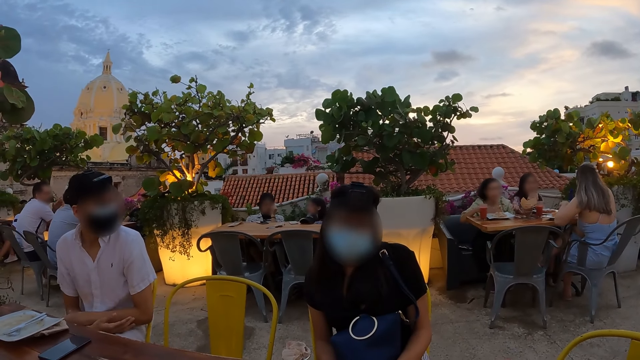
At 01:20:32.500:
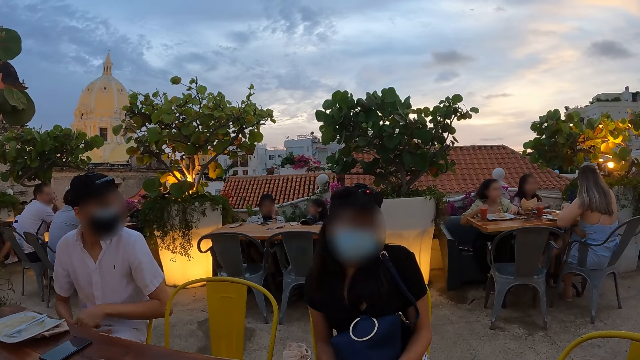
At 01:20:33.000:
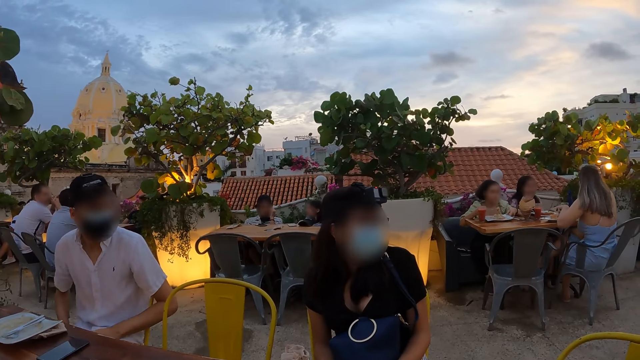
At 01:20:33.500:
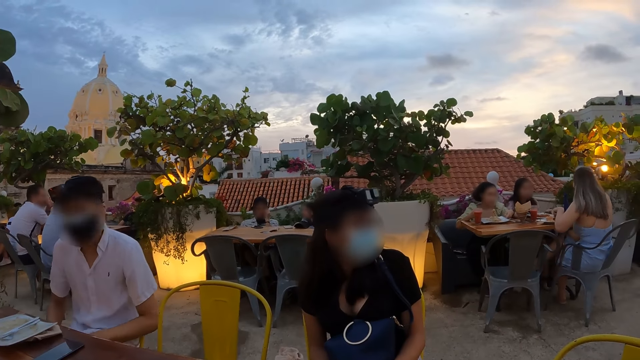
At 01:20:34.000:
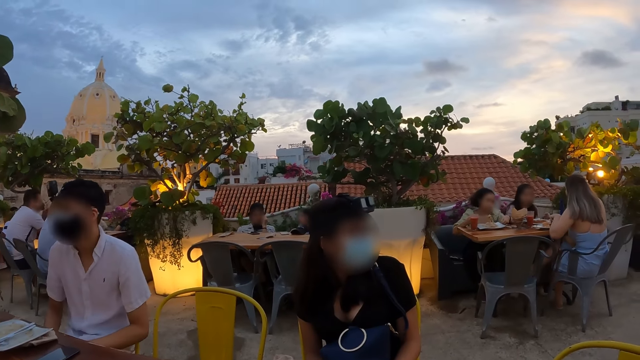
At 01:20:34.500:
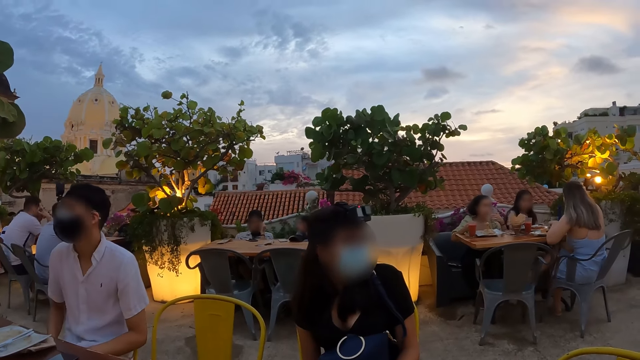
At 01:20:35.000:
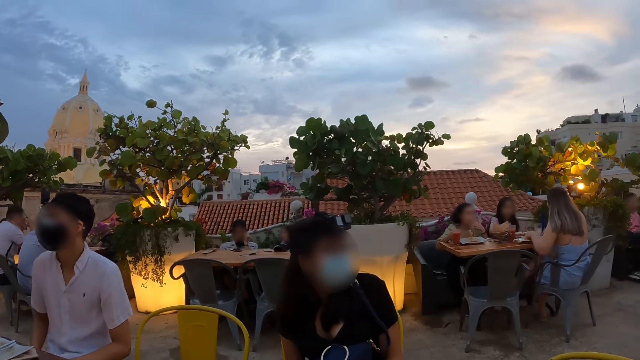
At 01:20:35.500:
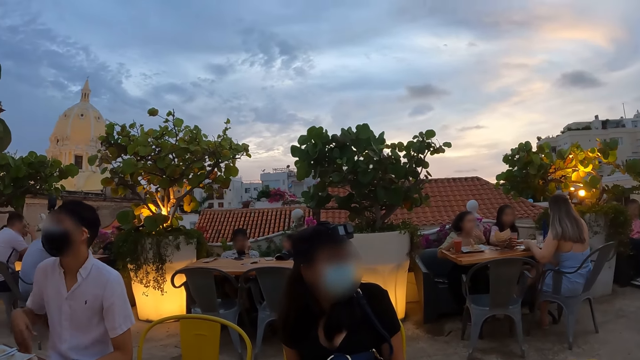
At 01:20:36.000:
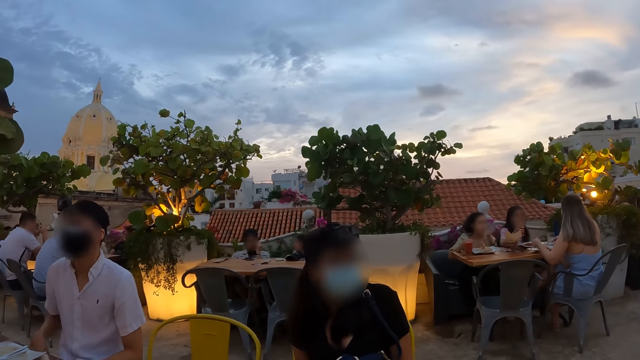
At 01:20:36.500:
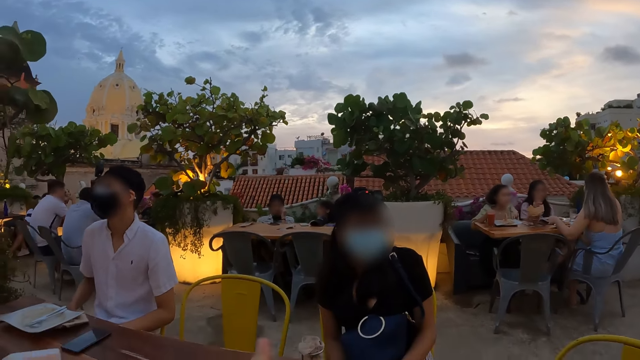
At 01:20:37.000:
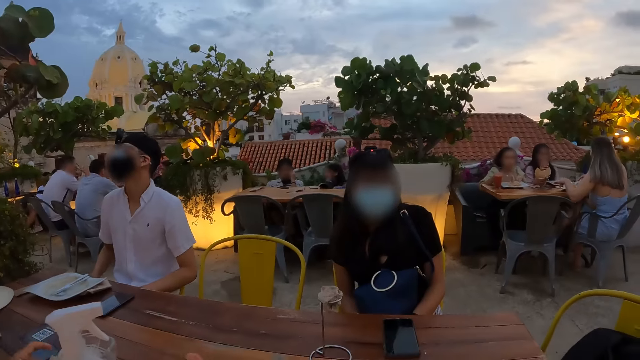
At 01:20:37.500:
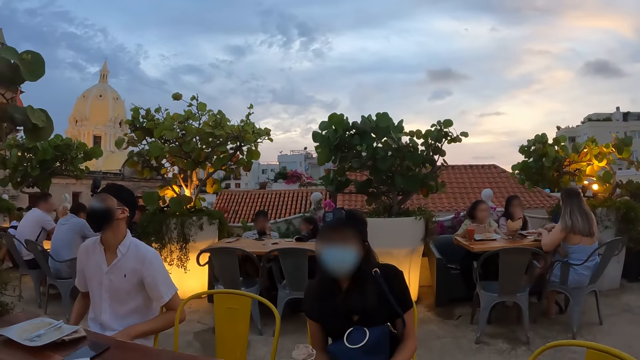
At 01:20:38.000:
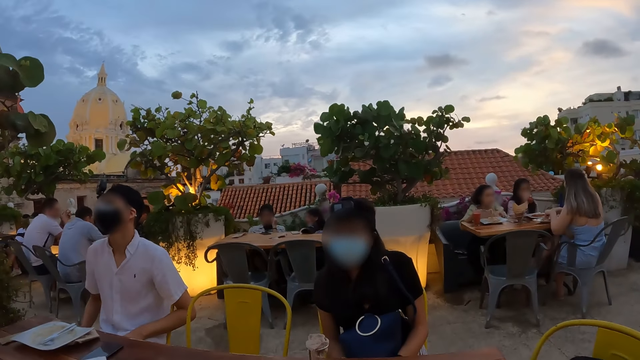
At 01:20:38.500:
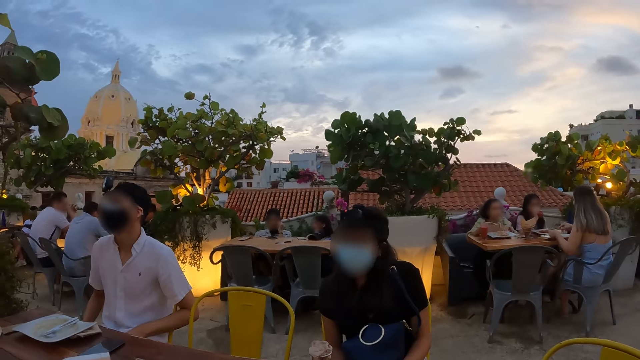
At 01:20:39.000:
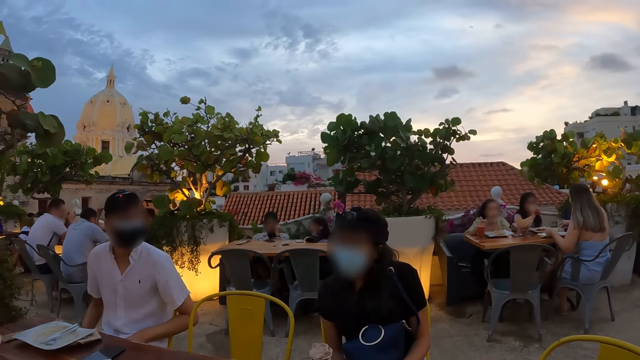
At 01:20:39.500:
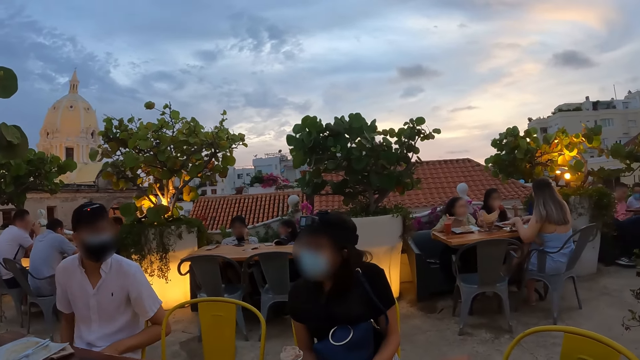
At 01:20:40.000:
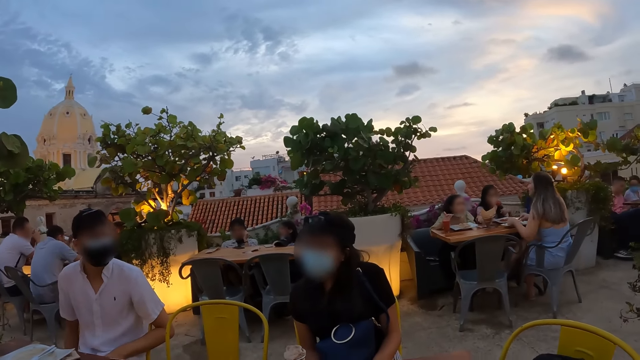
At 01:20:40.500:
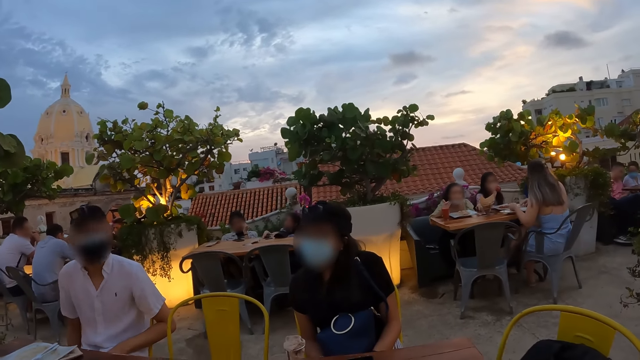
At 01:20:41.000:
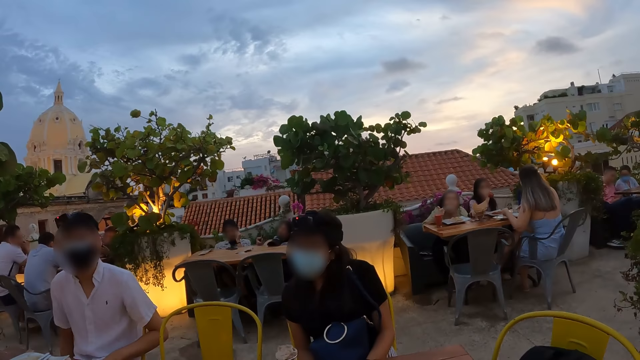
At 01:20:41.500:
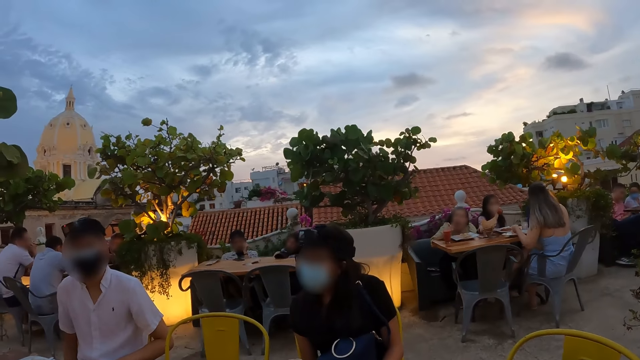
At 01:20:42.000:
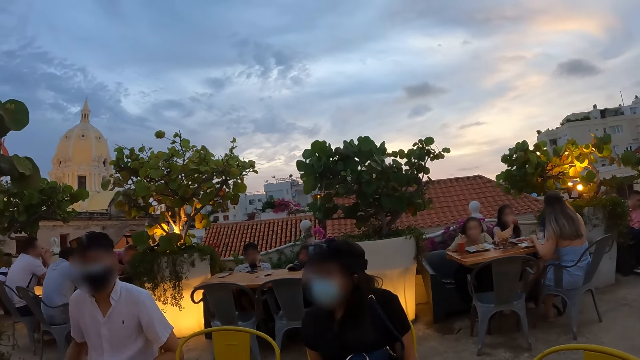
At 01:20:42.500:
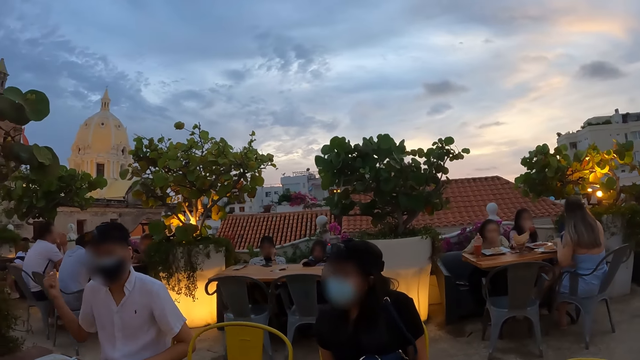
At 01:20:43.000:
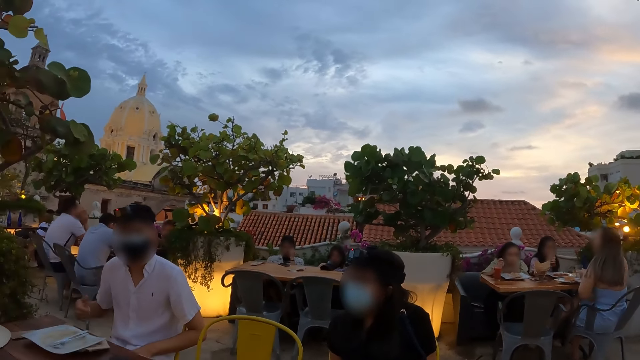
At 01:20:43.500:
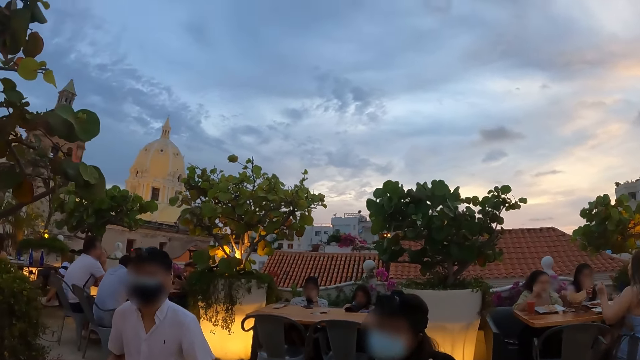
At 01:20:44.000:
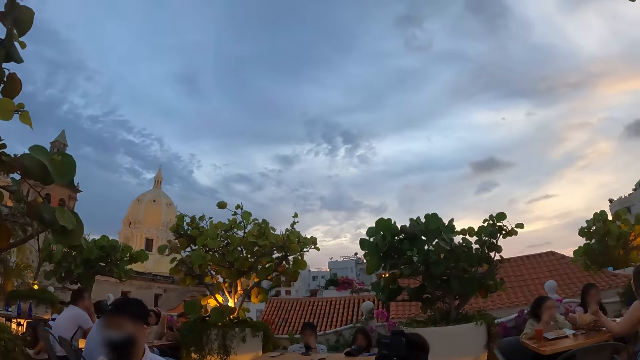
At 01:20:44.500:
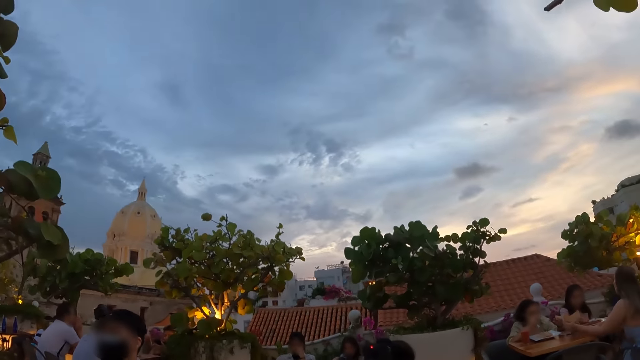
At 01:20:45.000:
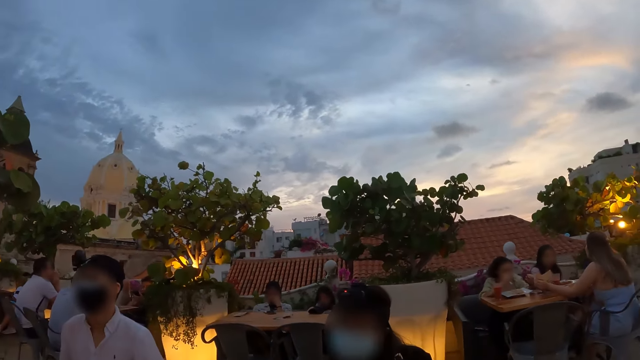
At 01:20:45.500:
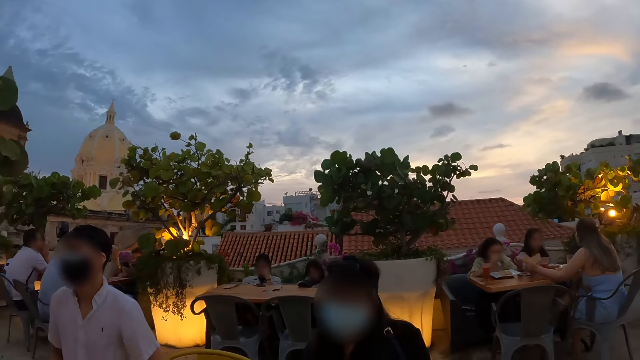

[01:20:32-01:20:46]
A woman drops the napkin on the table with her left hand. Another woman puts her left hand in her mouth. The camera wearer interacts with a third woman and a man. The second woman eats the chips with the fork in her right hand. A fourth woman picks up the phone from the table with her right hand. The man gestures his hand. The camera wearer looks around the restaurant.

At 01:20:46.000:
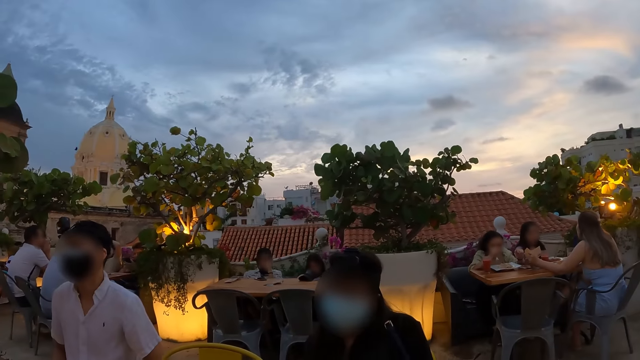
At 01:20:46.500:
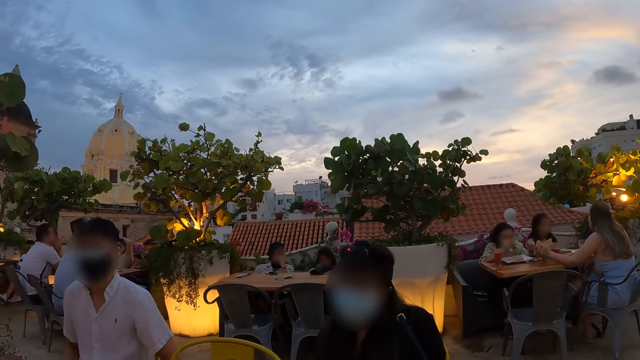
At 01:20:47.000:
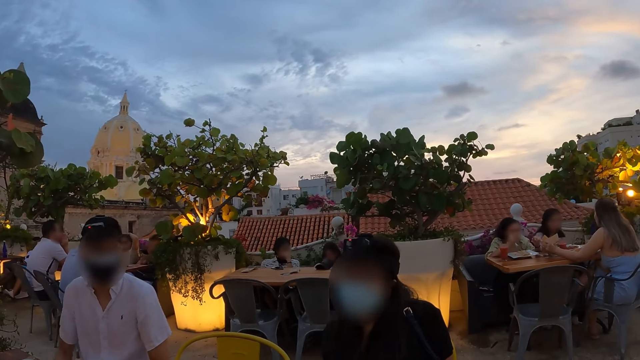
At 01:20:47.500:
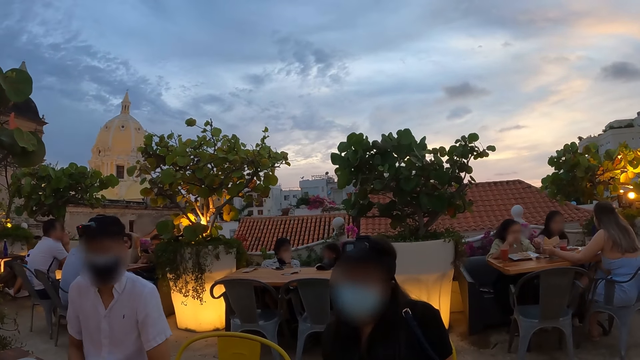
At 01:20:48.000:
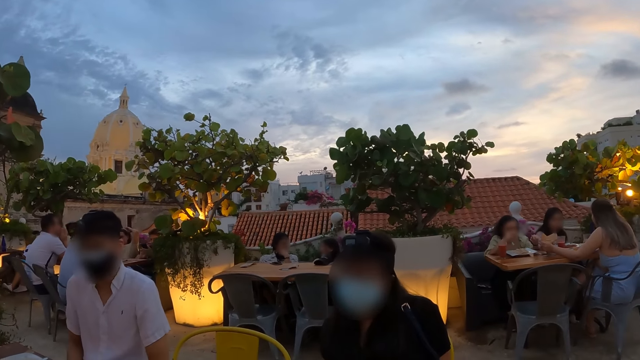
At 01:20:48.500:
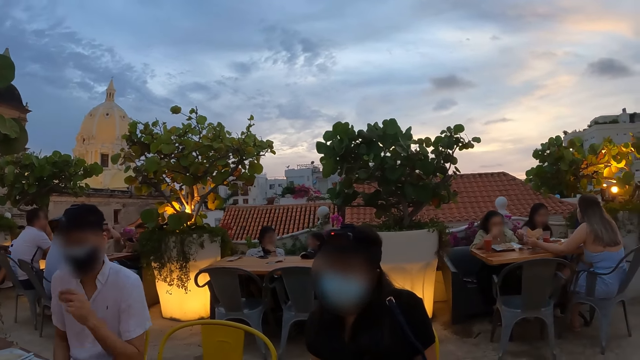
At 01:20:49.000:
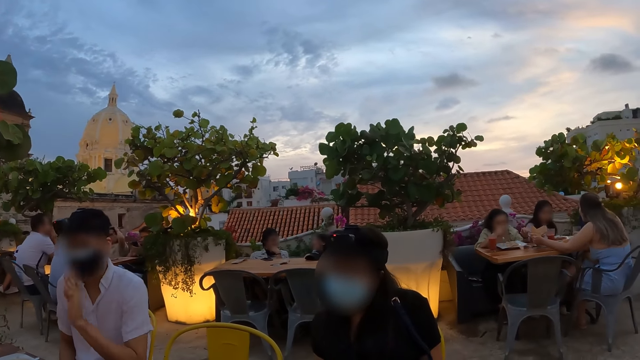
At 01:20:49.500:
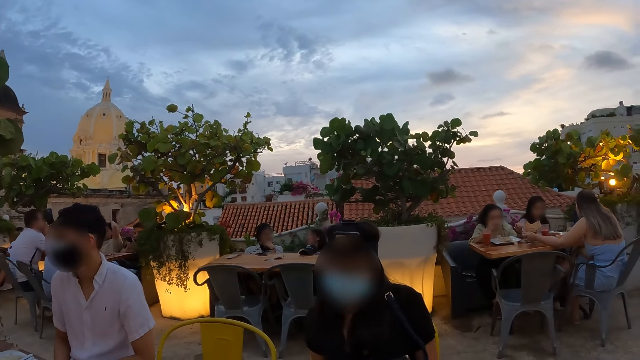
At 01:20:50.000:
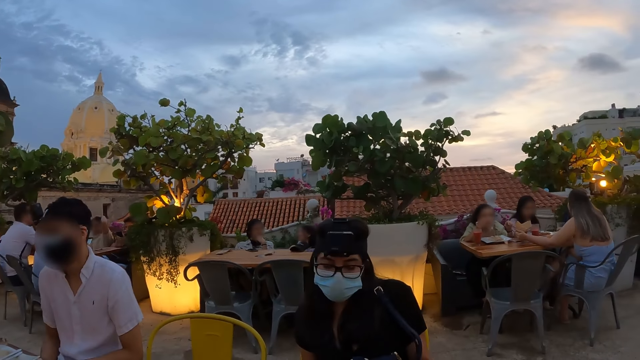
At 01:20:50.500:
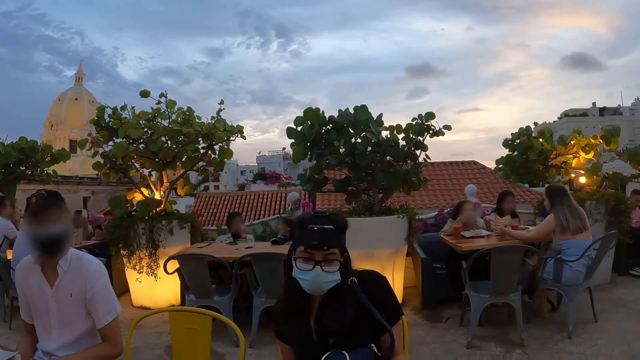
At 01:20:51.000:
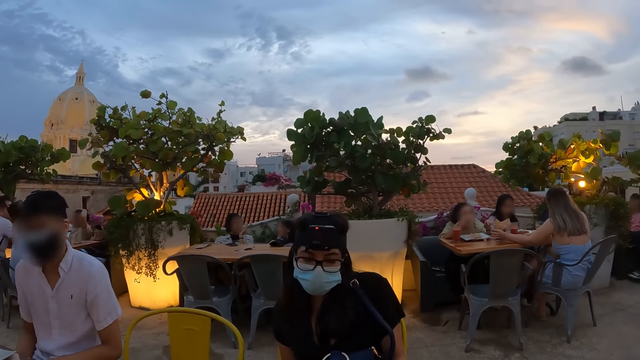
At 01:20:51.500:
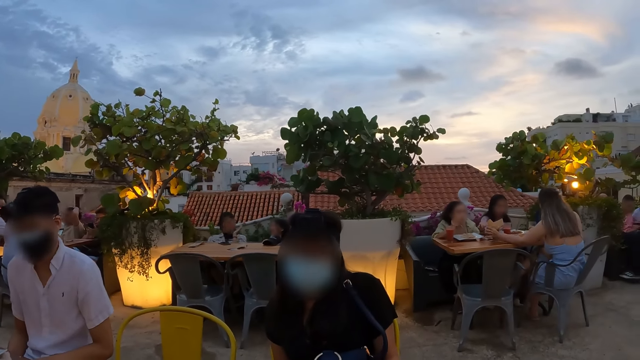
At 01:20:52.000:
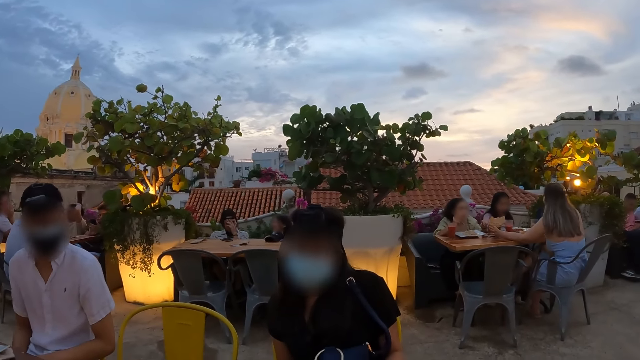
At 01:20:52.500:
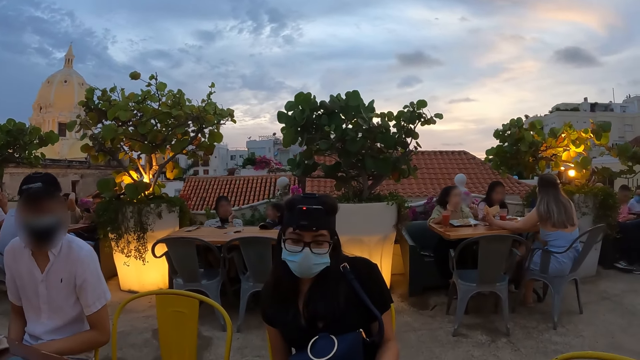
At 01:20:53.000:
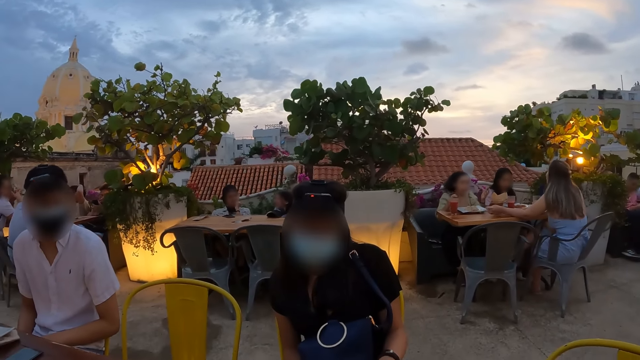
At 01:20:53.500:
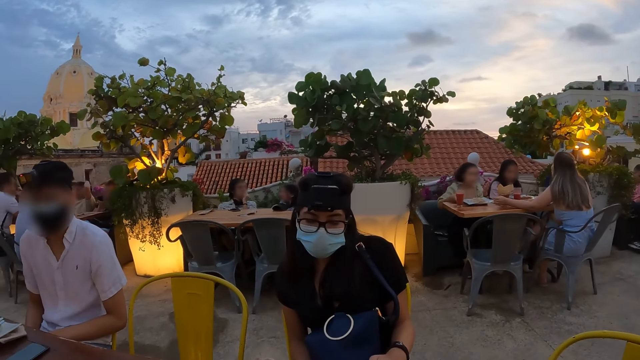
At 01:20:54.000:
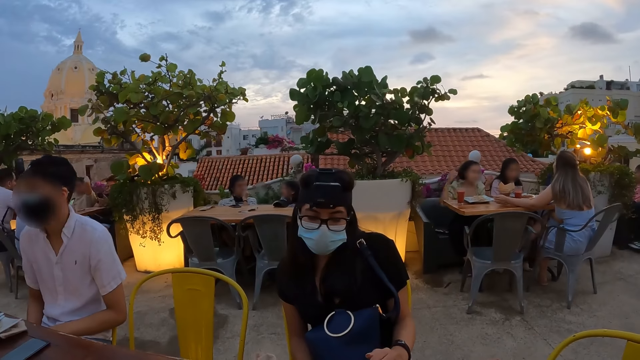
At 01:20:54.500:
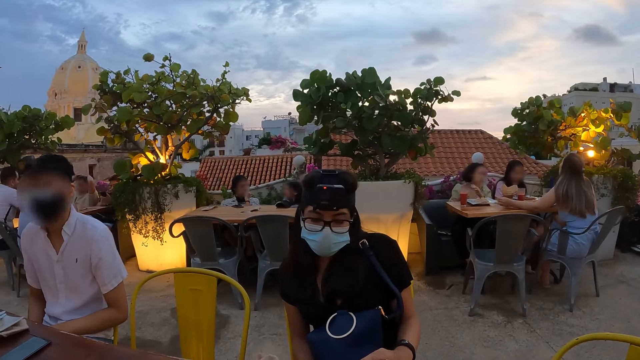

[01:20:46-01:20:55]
The man interacts with the woman. Another man gestures his hand. The camera wearer looks around the restaurant.
